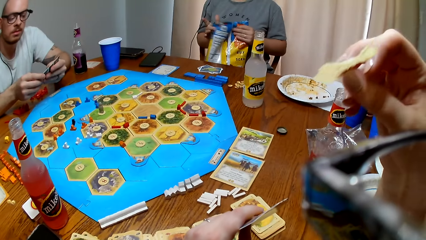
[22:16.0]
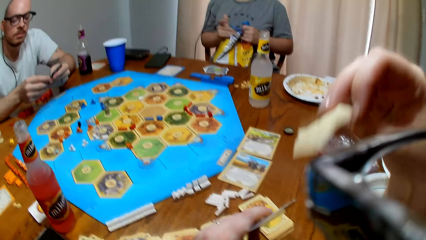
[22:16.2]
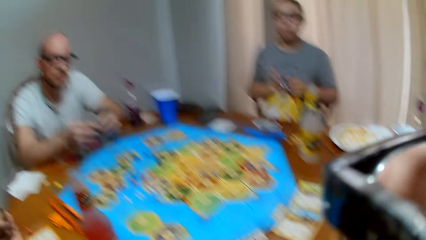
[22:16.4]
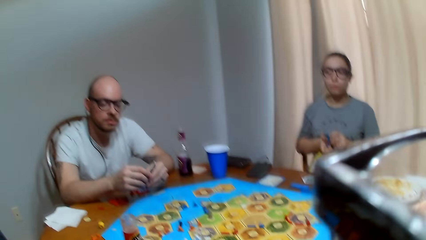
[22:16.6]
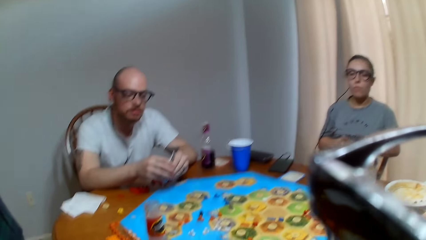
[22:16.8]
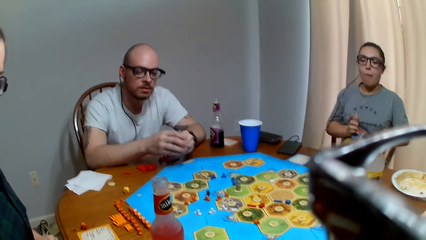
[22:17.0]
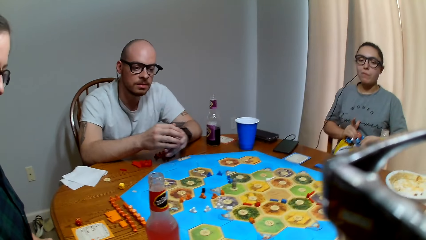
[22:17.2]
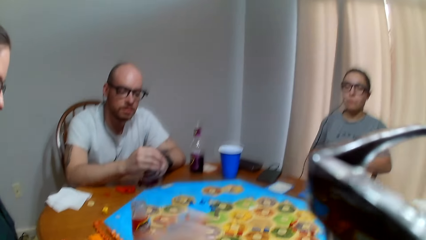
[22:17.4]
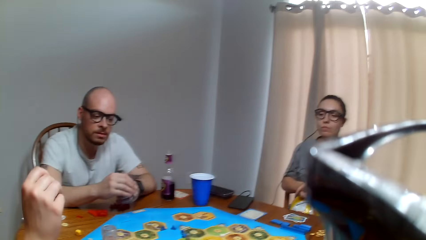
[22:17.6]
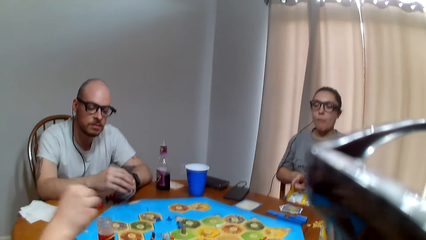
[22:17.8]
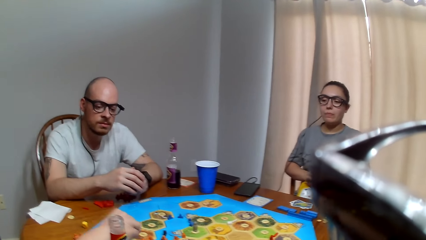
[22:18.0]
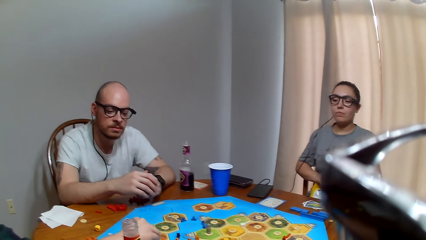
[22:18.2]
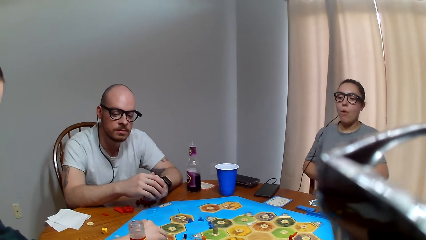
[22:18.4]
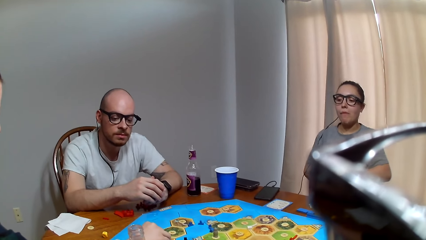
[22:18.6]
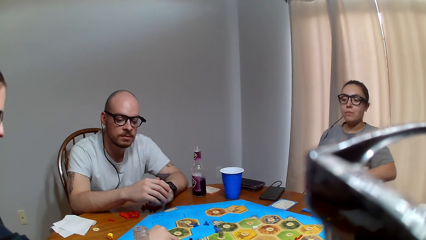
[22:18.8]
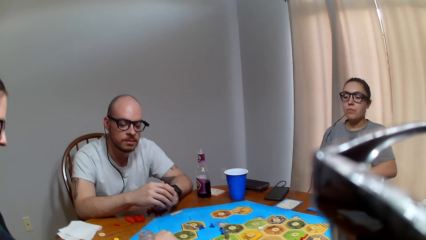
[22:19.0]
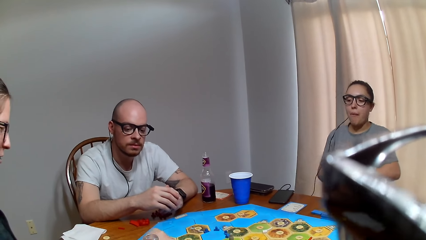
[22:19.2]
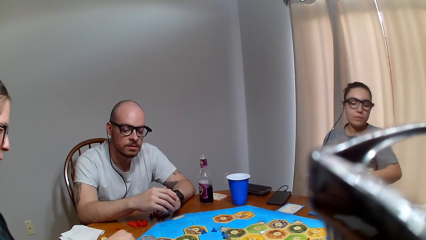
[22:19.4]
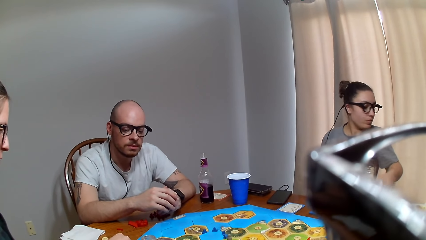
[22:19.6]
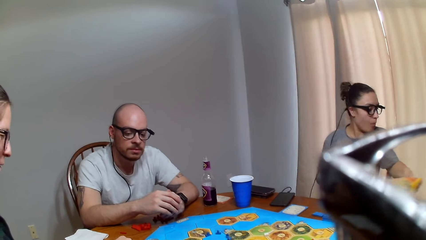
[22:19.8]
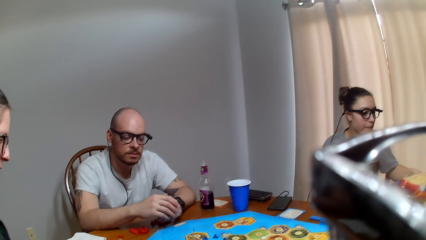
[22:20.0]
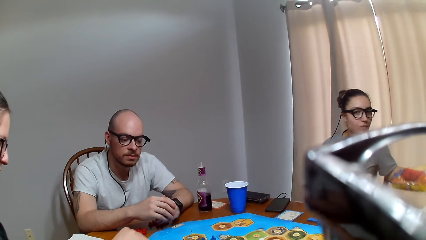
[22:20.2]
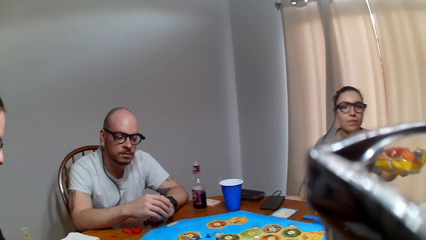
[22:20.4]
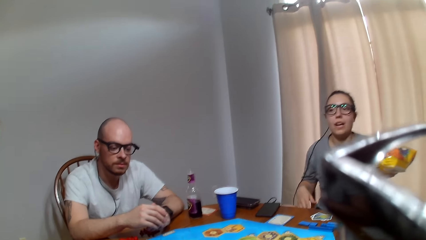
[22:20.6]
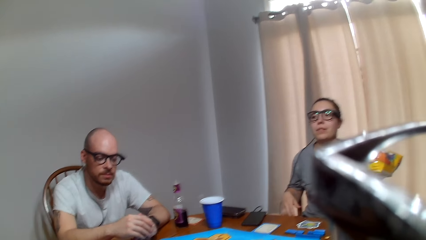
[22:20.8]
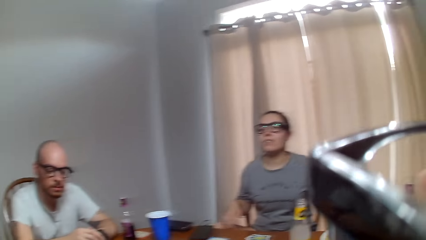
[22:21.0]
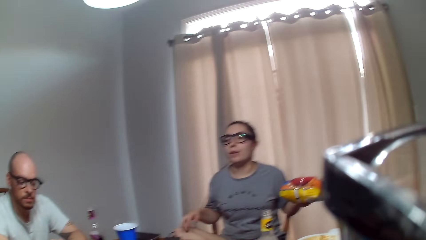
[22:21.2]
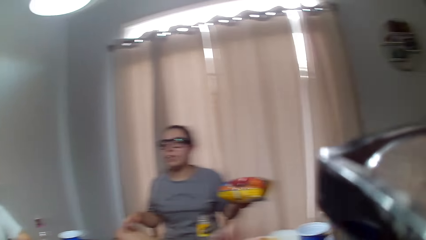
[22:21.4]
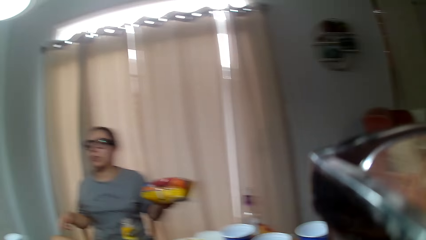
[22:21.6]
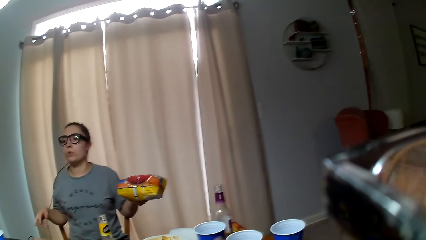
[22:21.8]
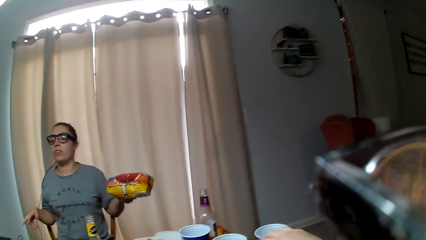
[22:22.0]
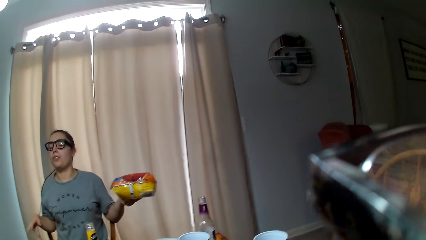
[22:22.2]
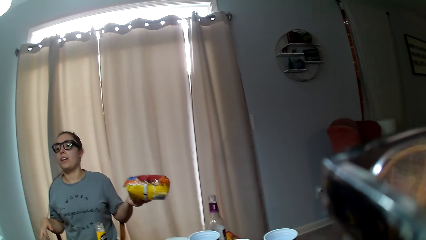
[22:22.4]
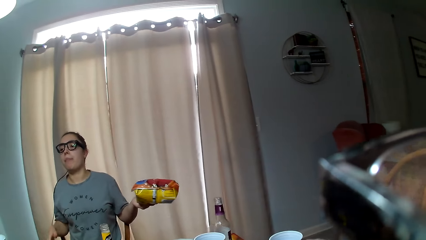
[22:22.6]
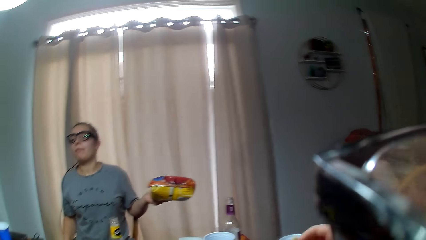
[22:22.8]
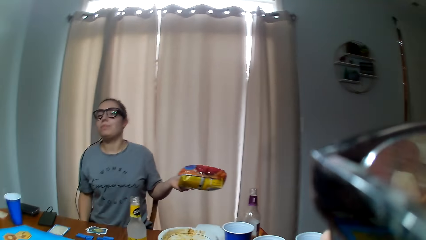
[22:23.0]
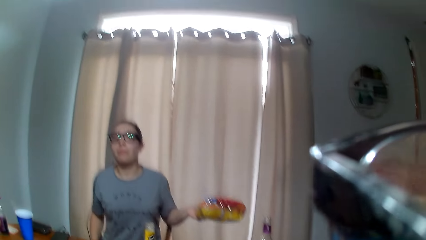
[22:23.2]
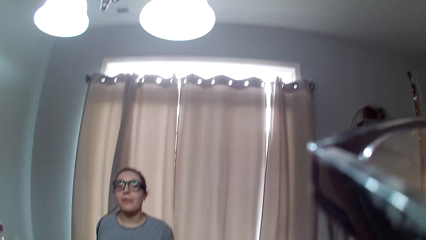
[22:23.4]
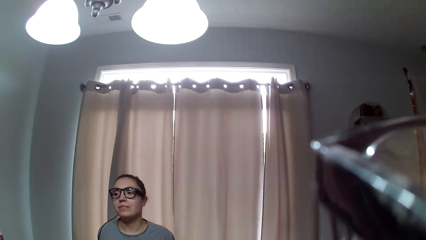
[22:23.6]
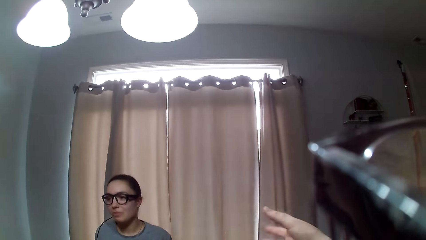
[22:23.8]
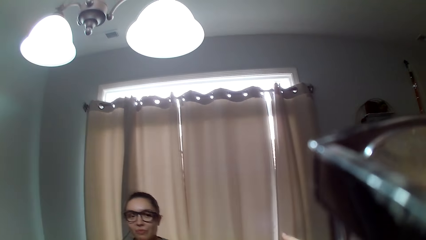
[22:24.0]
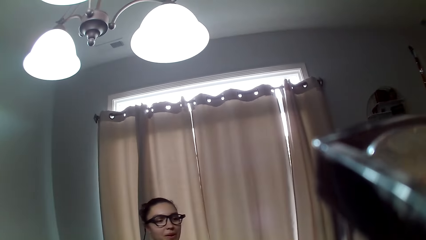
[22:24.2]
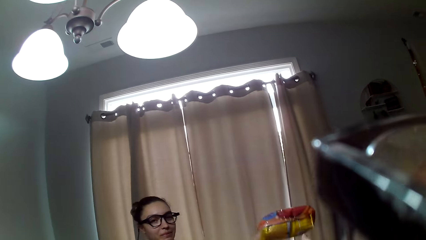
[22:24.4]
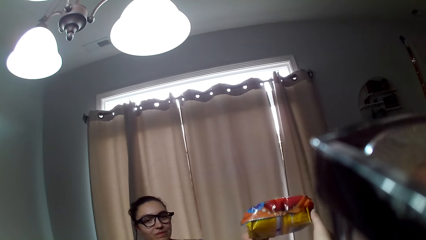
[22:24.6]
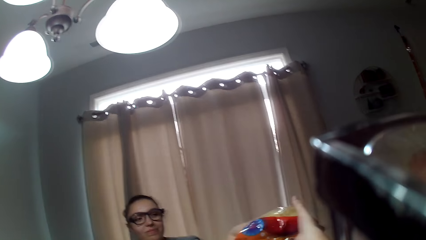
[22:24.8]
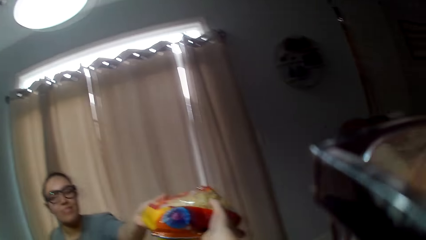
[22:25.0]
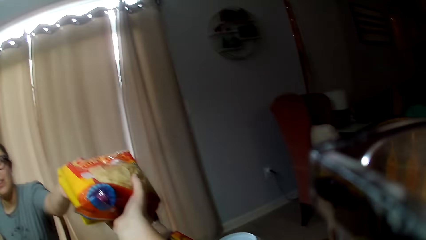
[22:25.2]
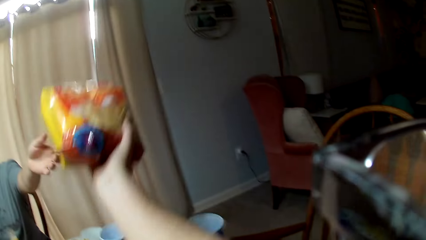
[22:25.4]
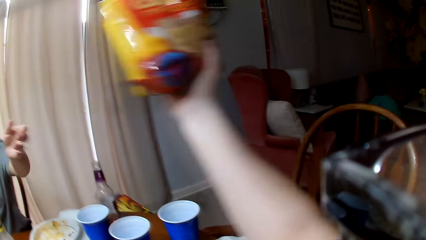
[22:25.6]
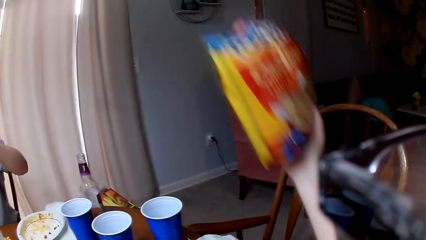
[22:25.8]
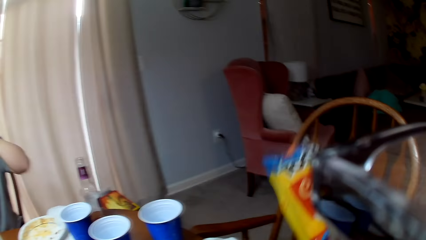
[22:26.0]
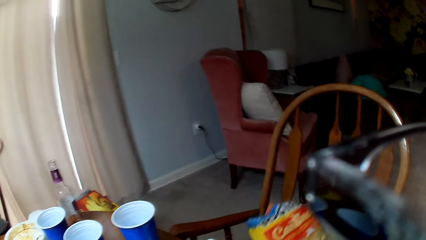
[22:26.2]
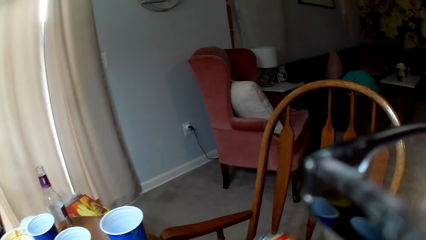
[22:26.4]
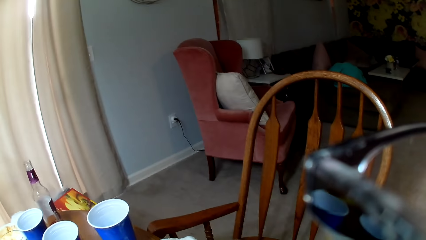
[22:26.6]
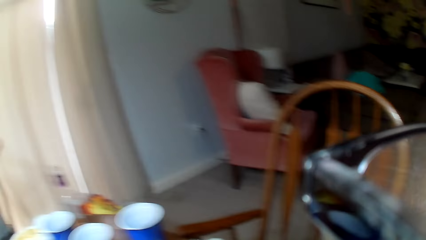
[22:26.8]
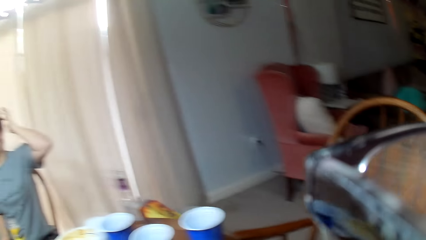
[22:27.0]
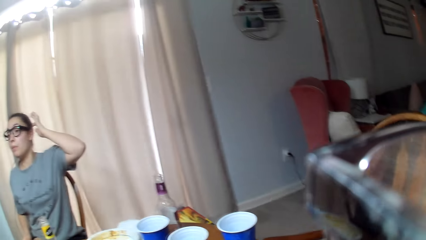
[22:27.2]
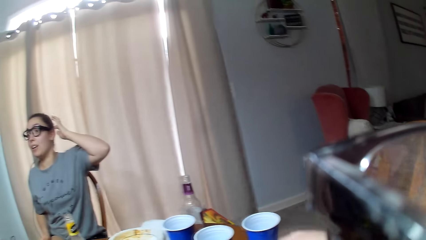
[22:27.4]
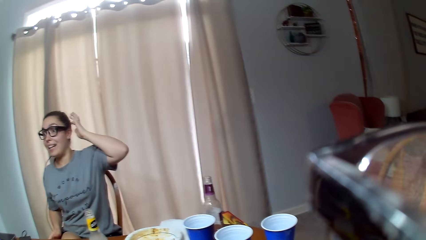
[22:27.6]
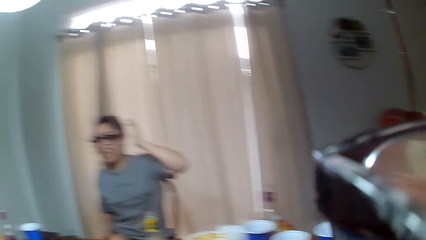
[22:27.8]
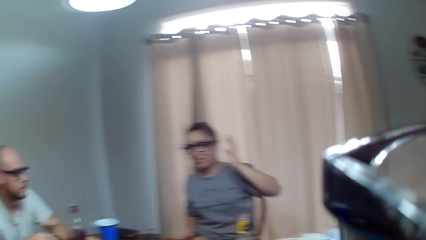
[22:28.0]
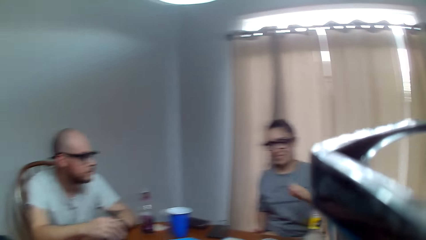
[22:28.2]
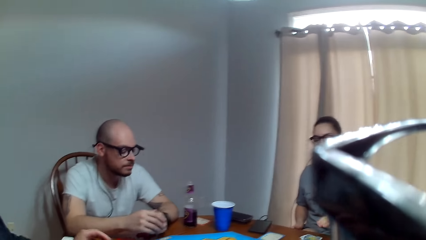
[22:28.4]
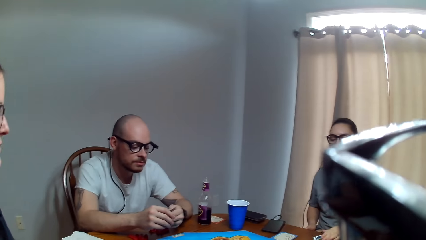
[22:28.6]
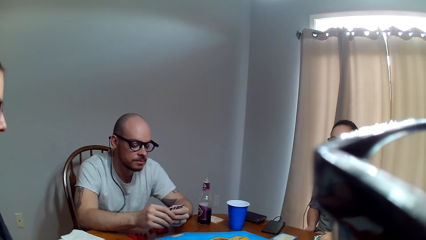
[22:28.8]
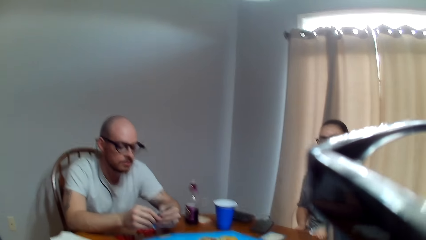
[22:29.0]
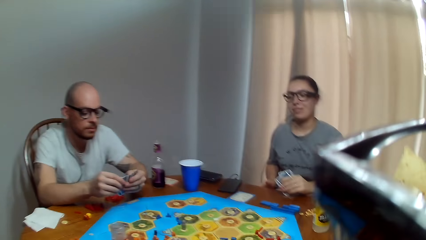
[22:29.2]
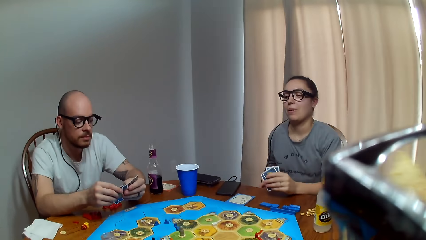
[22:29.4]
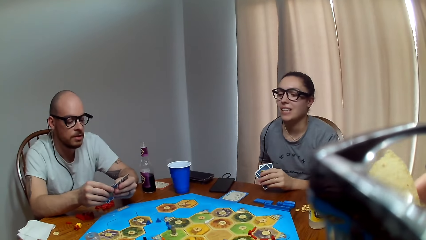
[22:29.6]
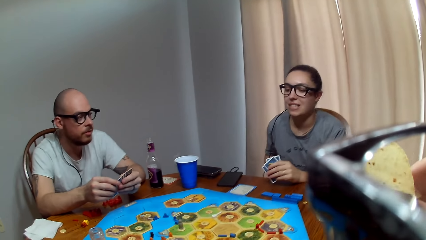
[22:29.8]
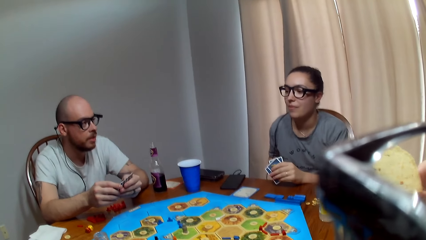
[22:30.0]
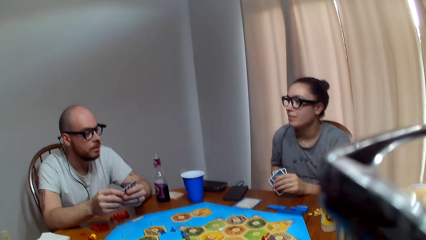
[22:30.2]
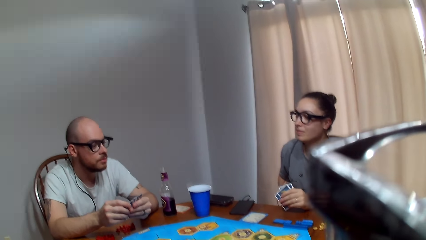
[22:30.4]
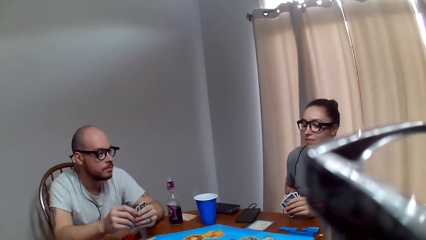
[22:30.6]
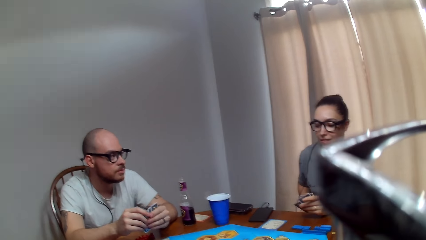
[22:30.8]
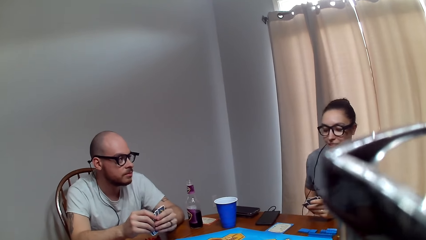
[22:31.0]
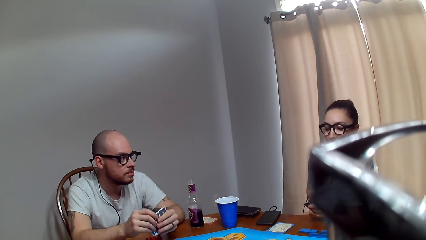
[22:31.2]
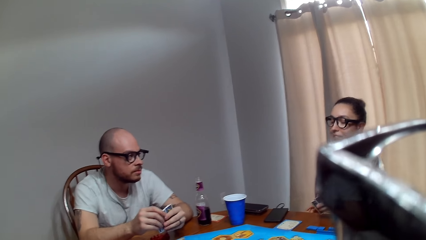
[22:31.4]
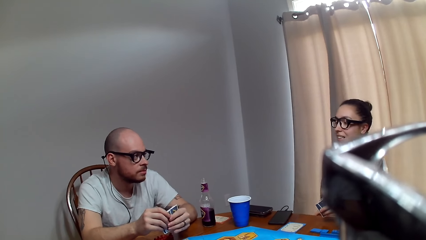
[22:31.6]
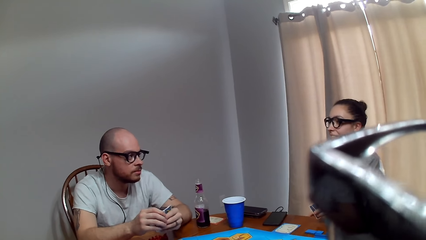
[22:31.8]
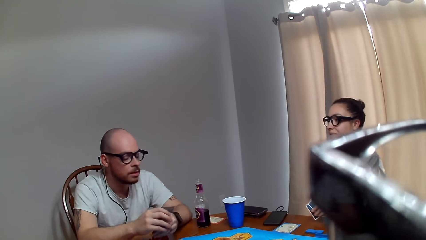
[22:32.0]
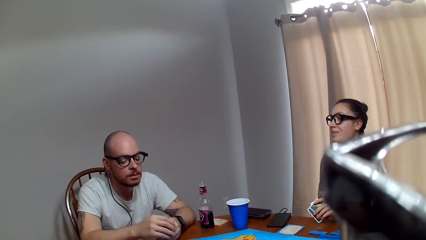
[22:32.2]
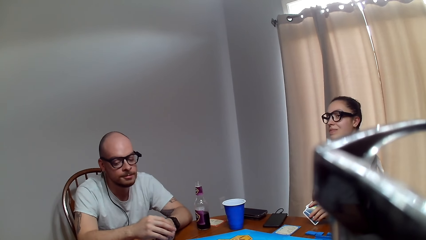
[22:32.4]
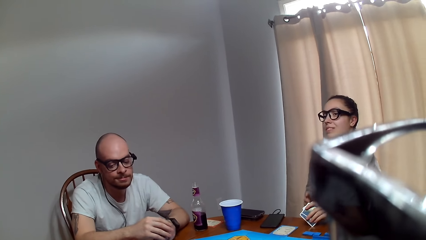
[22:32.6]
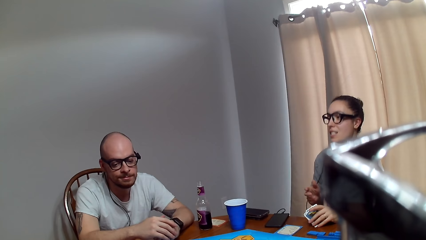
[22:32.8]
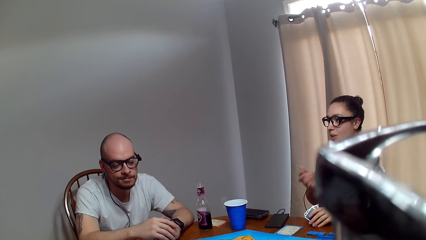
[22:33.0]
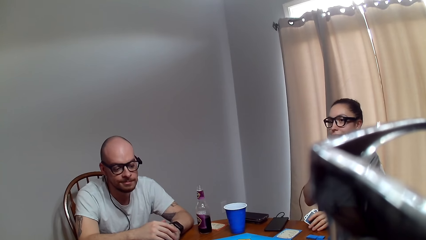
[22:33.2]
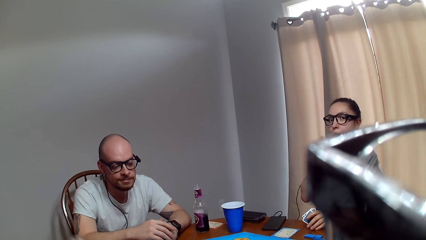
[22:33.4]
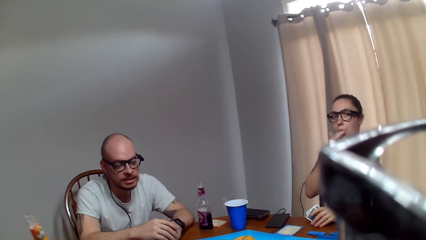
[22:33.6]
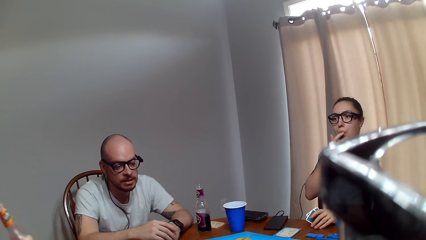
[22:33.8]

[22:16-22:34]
The camera wearer eats chips. A woman folds the pack of chips. Another woman moves the peg on the board. The first woman converses. The camera wearer picks the pack of chips from the first woman. They drop the pack of chips on the chair. The first woman speaks to the other woman. A man talks to the first woman. The first woman looks at her cards and responds to the man.
